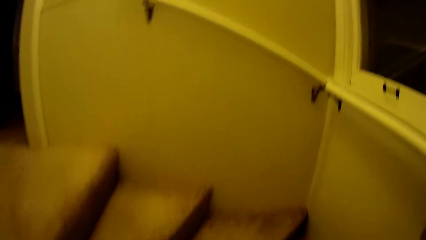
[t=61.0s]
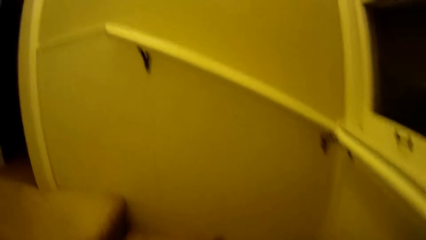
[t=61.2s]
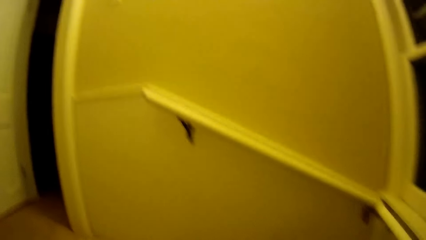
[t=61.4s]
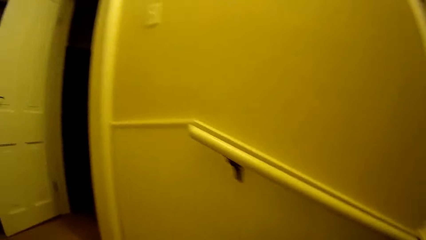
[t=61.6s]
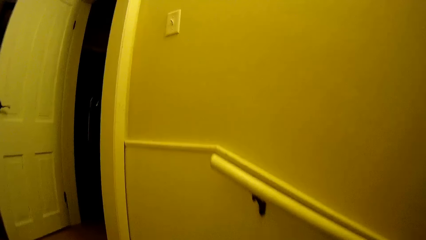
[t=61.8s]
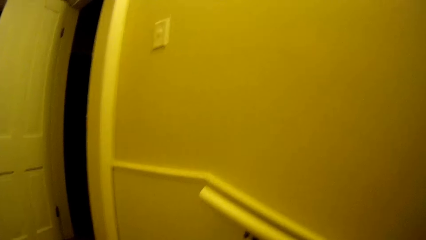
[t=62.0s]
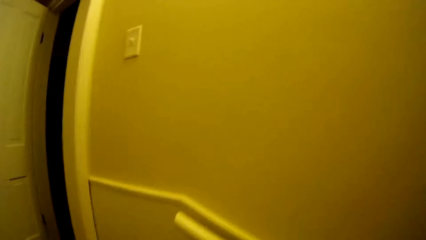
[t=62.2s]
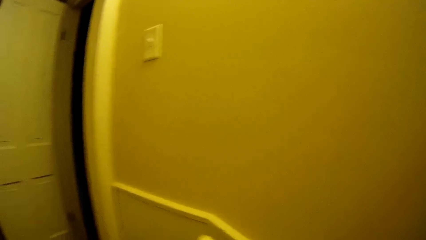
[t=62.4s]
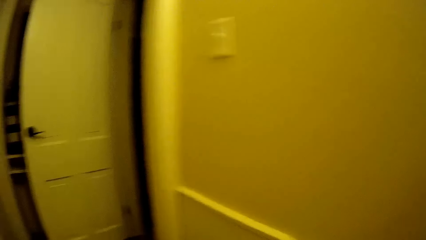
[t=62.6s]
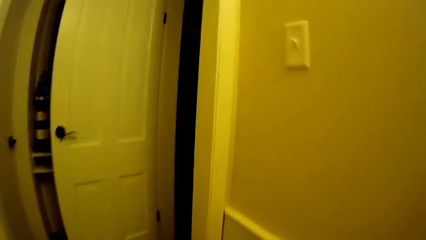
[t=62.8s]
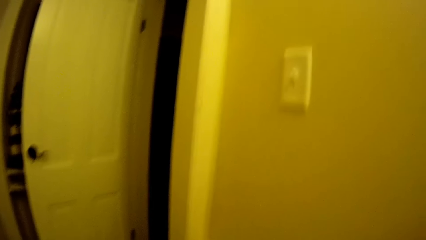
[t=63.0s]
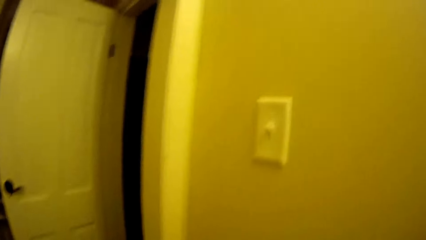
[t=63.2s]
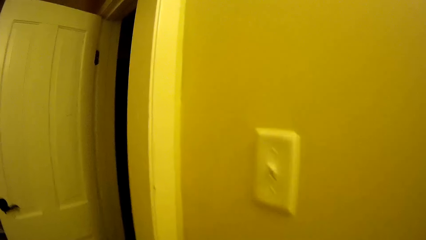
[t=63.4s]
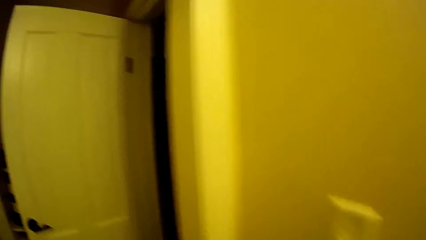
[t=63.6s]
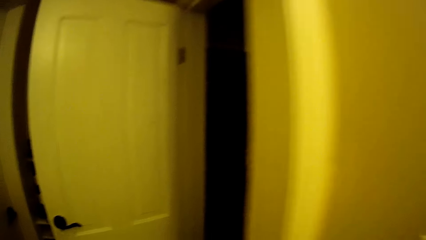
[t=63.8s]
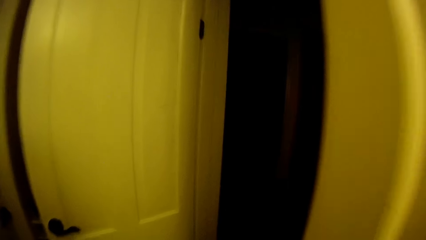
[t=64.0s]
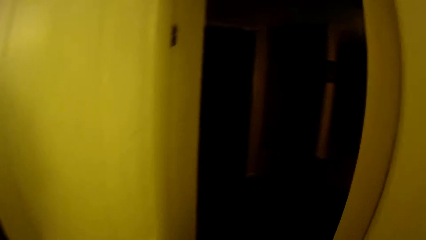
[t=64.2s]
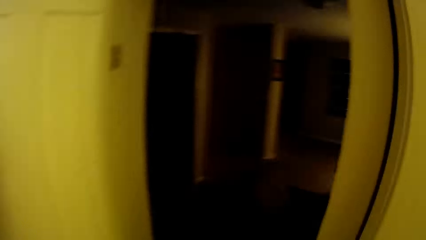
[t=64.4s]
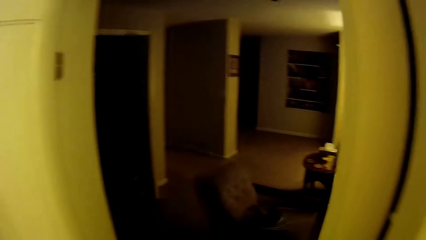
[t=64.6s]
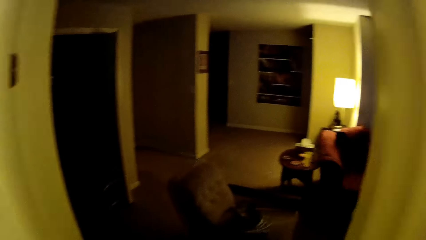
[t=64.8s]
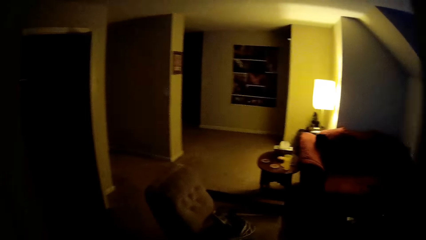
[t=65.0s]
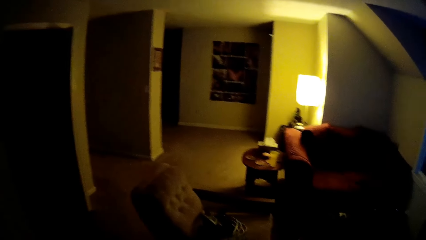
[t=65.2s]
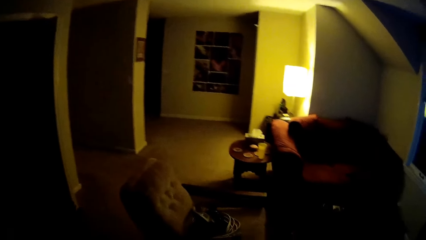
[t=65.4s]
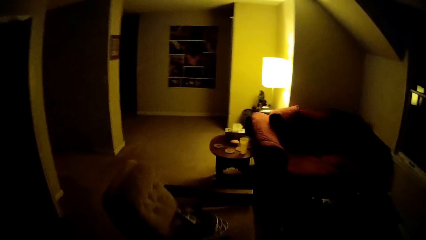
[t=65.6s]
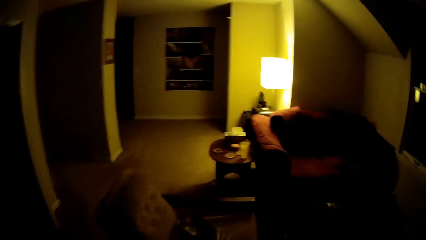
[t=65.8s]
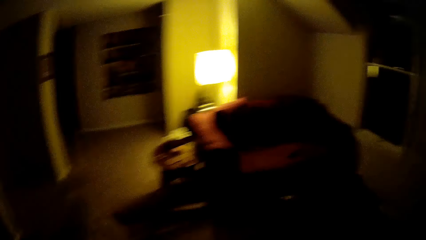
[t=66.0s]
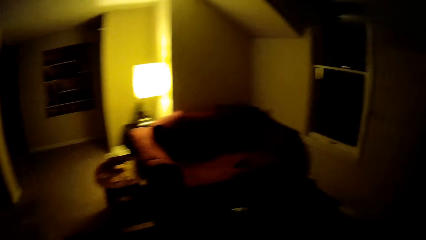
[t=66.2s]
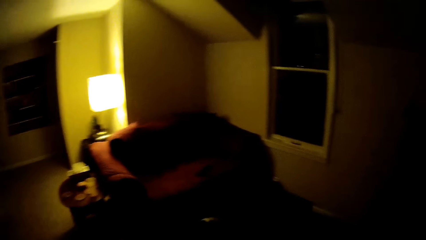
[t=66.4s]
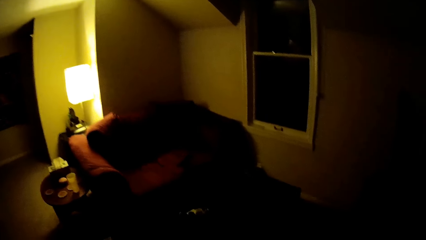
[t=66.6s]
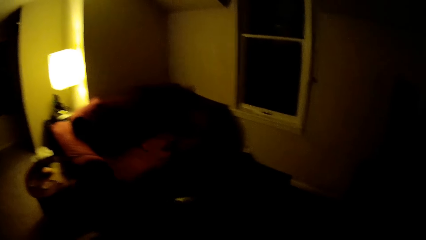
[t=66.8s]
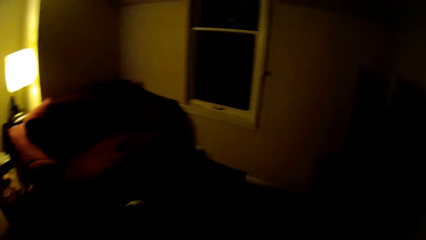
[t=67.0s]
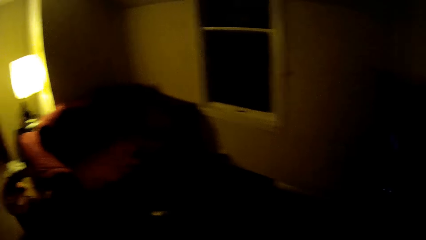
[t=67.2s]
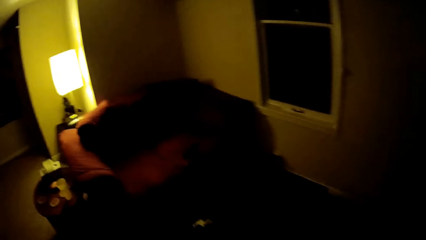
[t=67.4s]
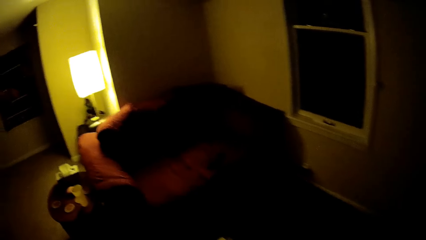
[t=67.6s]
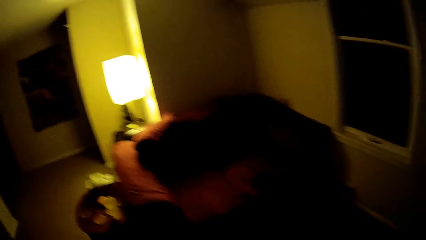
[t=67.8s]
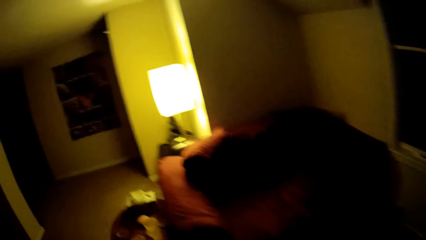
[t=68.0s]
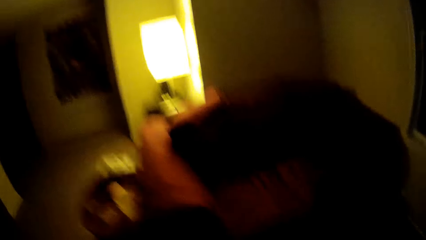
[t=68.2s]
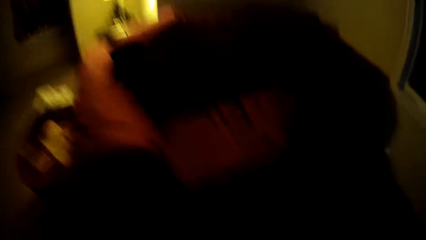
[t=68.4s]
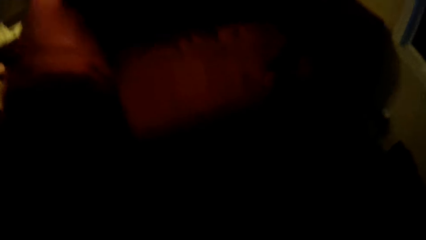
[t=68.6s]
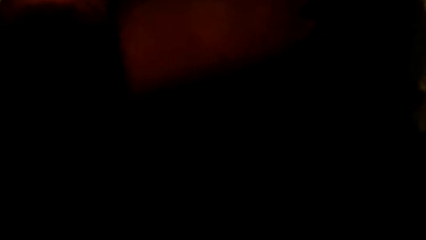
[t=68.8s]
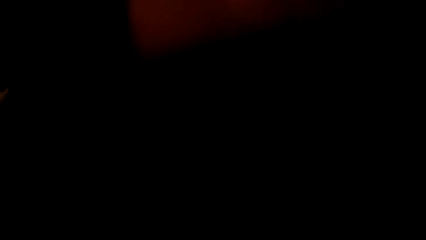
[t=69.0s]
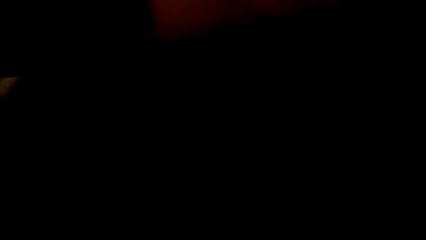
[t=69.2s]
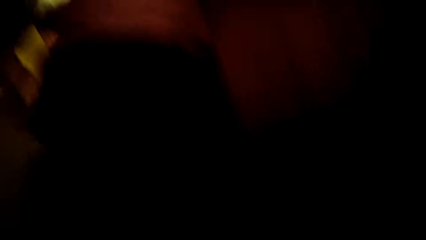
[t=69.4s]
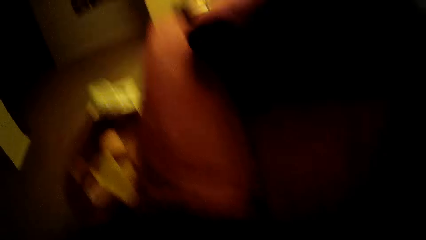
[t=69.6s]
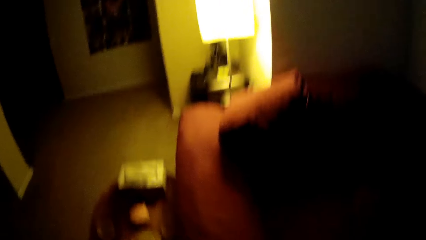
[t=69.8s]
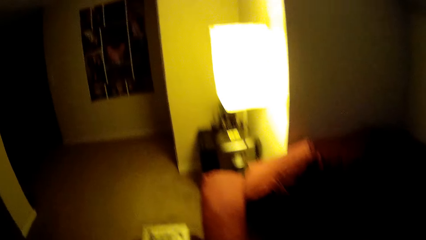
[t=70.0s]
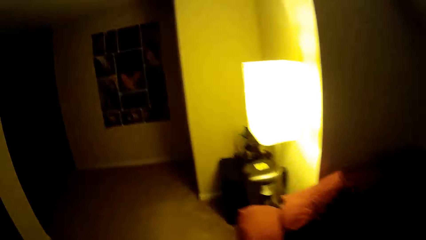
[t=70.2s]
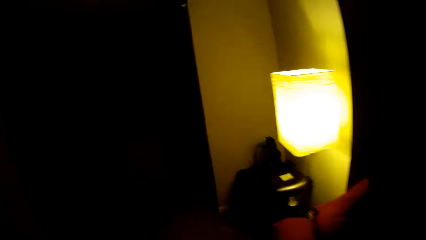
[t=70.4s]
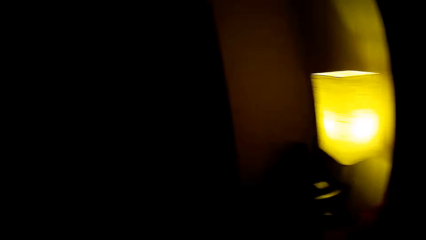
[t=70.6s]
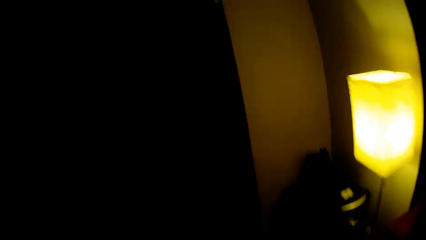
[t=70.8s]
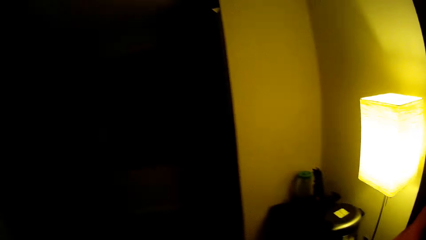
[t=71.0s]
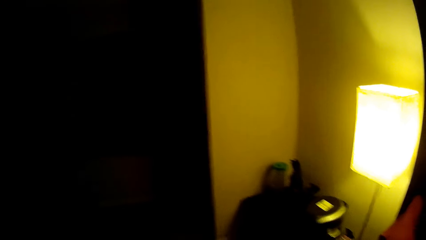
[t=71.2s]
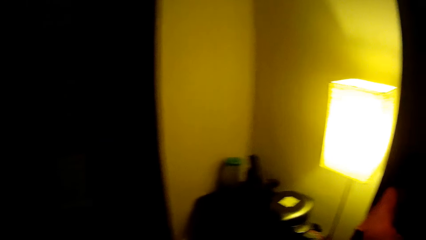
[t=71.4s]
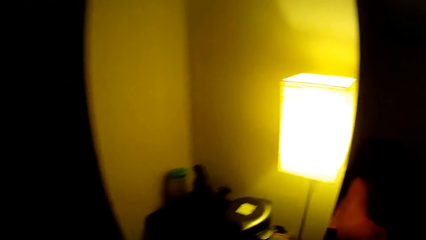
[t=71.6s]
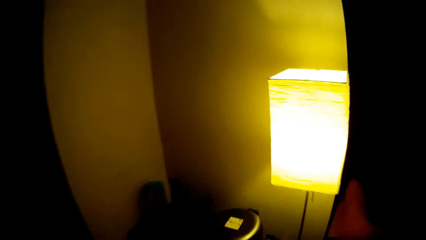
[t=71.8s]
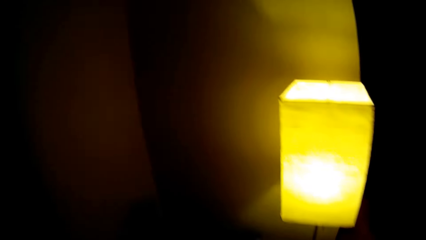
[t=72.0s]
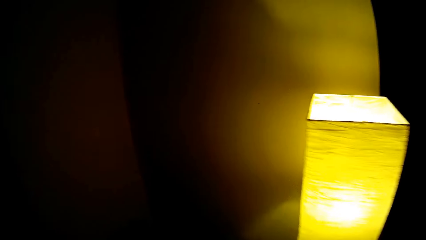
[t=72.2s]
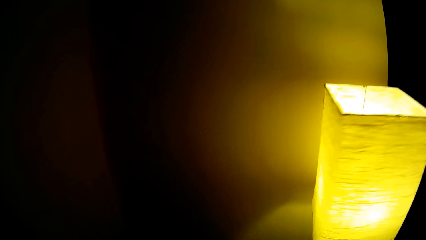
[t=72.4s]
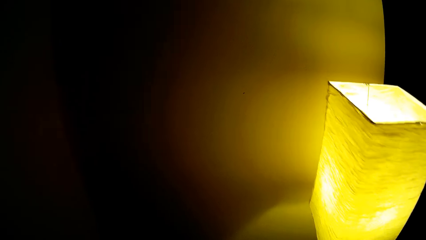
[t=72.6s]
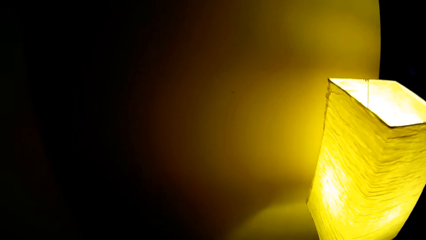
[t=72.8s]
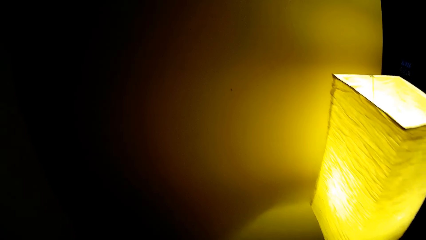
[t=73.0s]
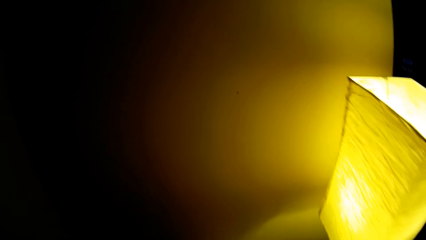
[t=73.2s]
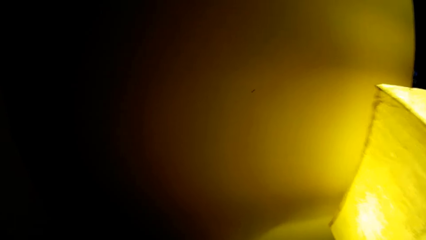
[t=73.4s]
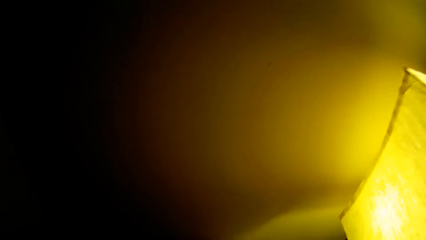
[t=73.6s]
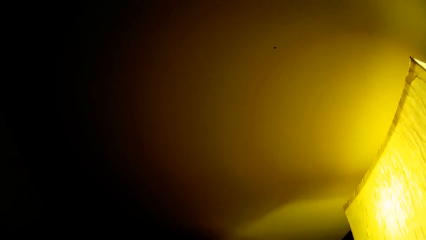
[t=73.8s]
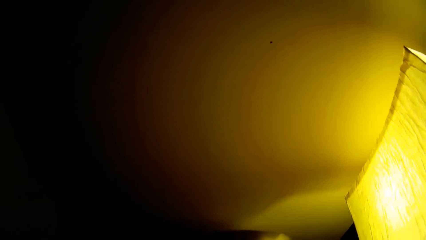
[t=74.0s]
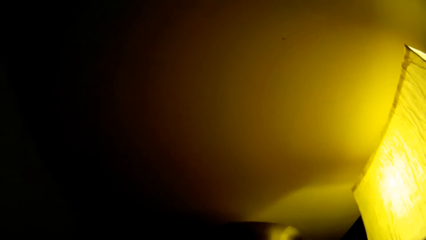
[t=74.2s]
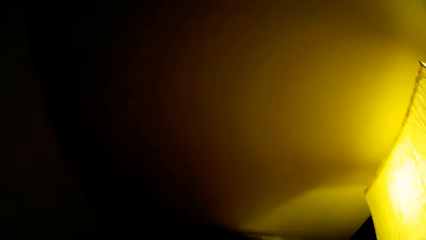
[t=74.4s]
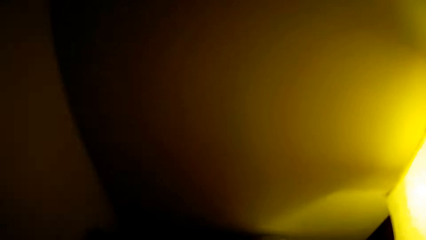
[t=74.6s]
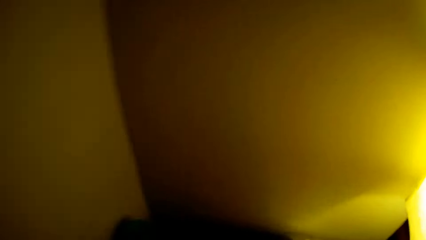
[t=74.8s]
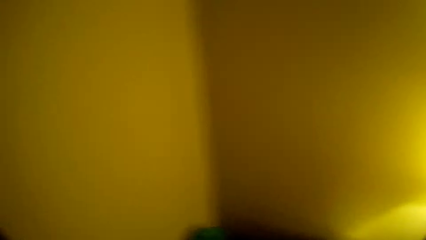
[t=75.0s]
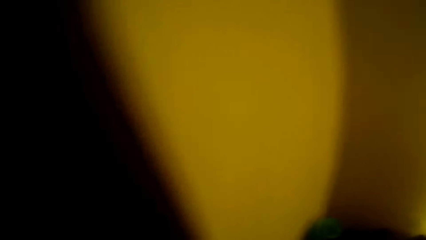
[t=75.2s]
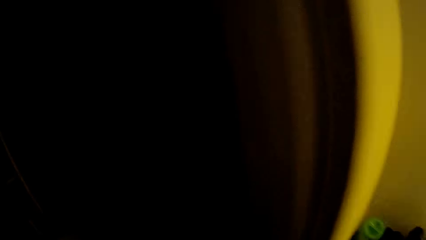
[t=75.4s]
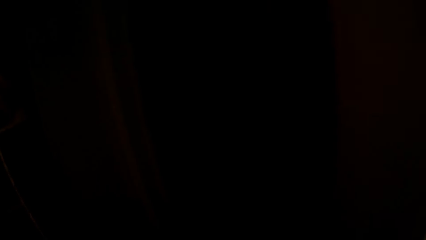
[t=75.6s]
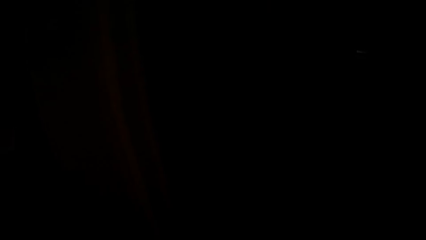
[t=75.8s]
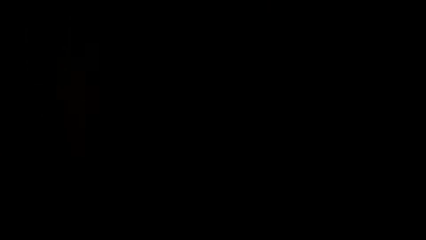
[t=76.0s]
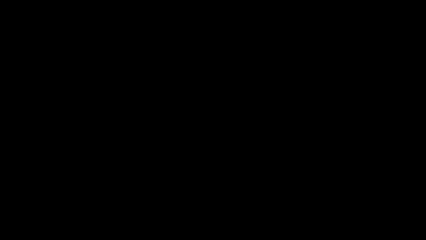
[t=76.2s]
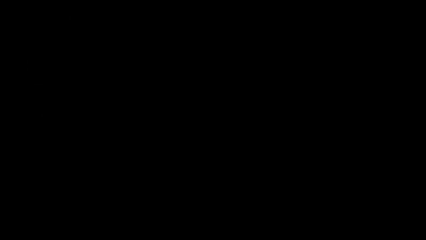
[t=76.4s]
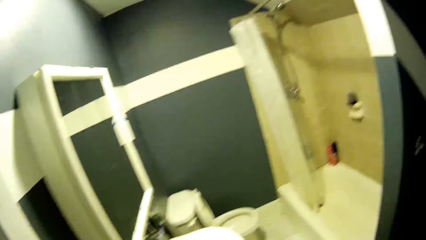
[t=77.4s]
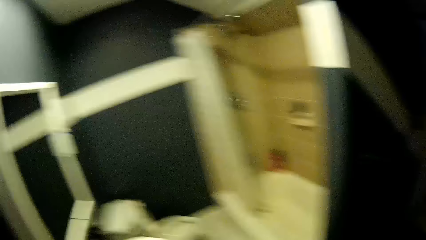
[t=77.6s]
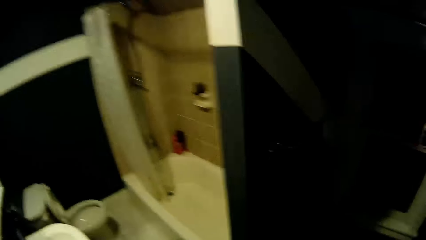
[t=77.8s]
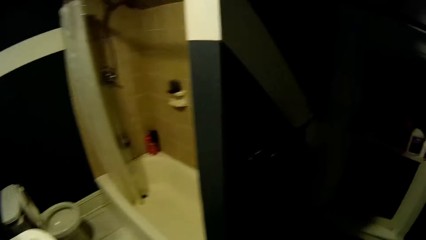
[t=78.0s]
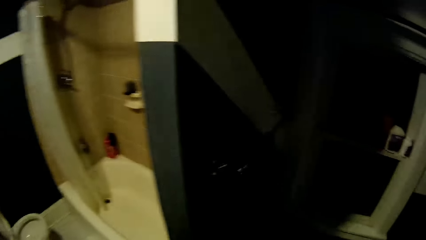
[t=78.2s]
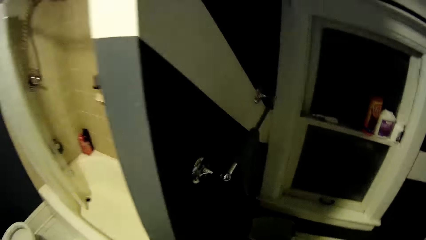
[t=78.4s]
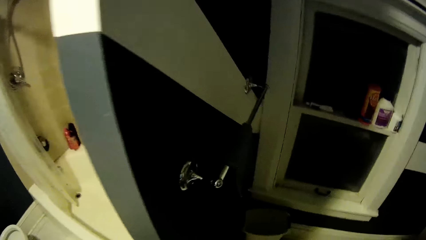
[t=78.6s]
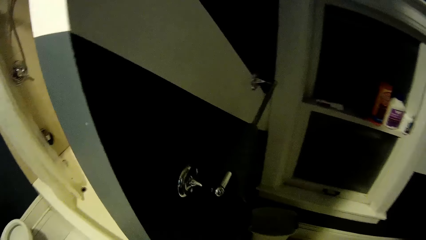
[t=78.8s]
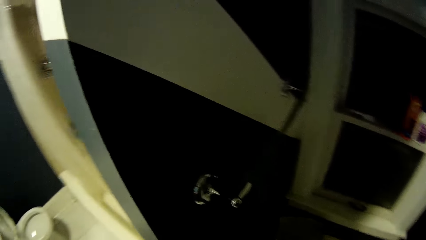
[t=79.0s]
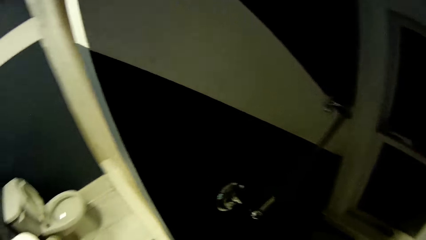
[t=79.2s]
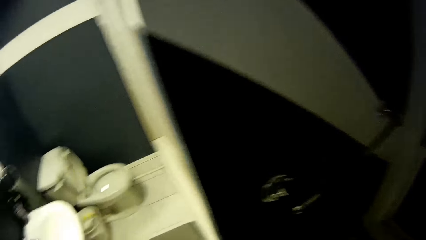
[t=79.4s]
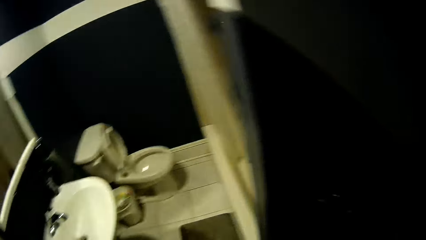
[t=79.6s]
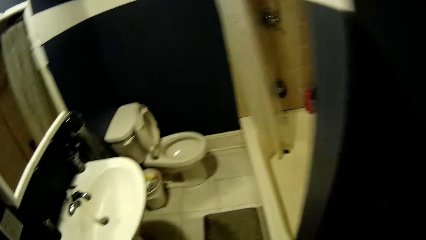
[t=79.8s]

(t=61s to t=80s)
The camera wearer walks on the floor. They stand on the floor. They walk on the floor.
